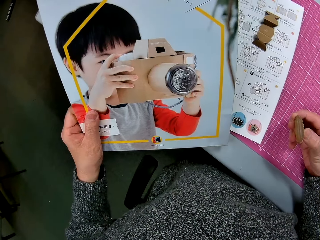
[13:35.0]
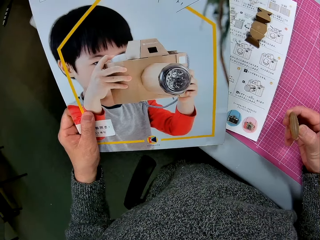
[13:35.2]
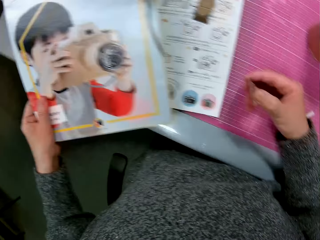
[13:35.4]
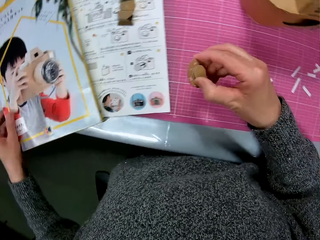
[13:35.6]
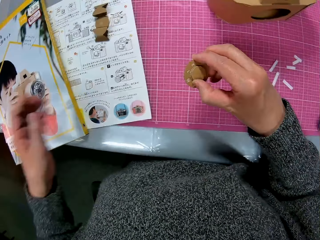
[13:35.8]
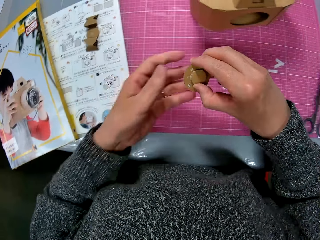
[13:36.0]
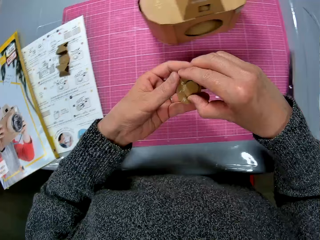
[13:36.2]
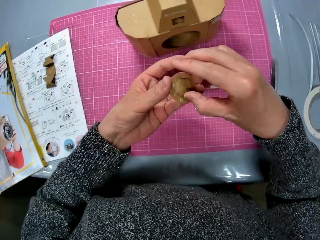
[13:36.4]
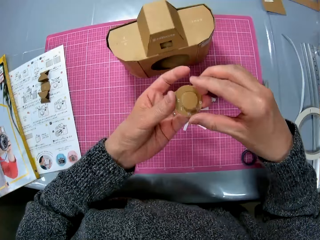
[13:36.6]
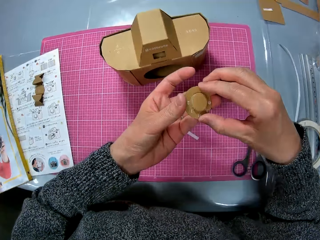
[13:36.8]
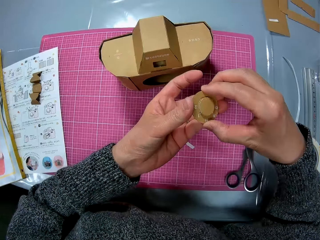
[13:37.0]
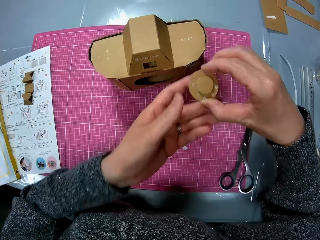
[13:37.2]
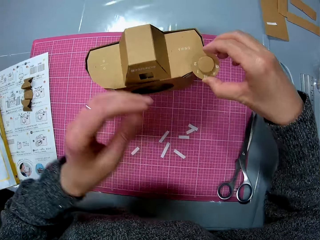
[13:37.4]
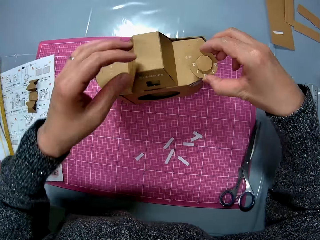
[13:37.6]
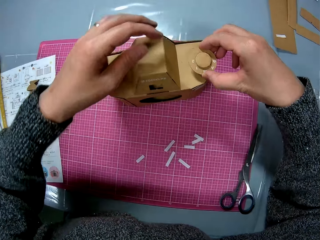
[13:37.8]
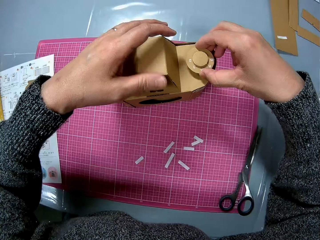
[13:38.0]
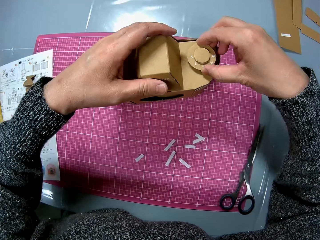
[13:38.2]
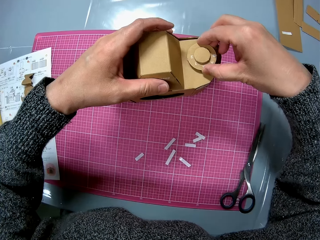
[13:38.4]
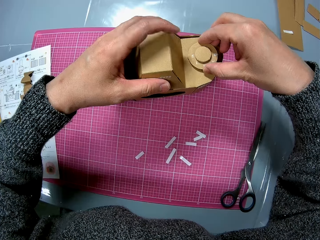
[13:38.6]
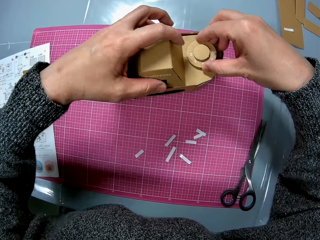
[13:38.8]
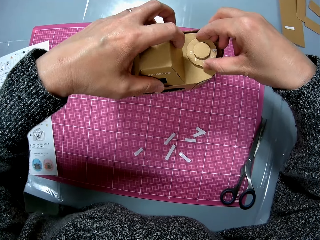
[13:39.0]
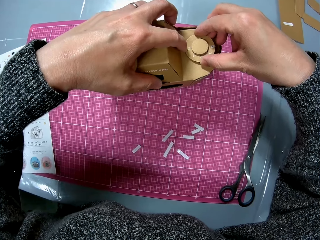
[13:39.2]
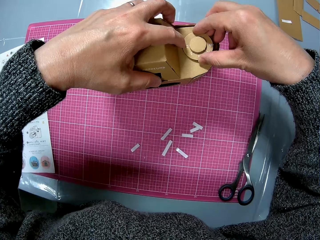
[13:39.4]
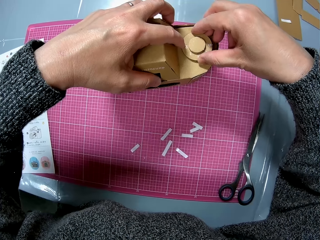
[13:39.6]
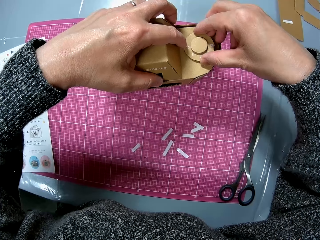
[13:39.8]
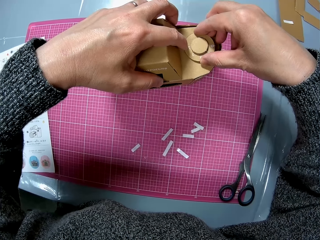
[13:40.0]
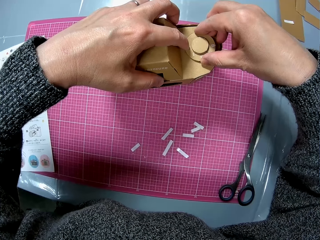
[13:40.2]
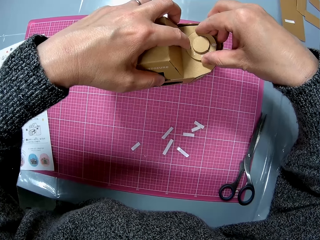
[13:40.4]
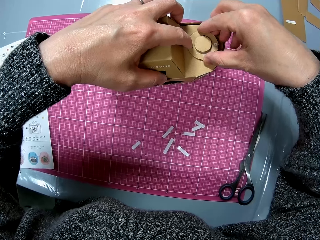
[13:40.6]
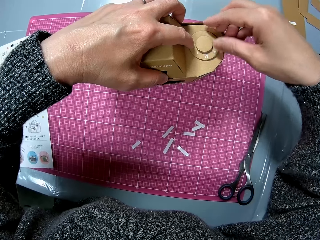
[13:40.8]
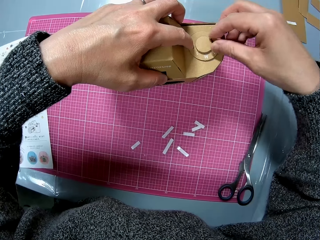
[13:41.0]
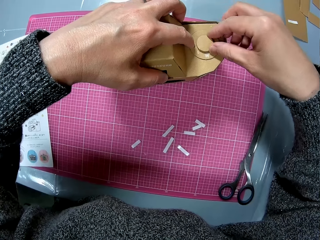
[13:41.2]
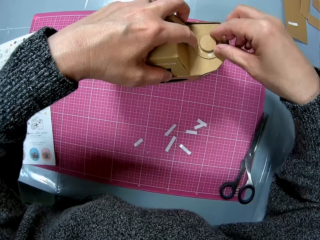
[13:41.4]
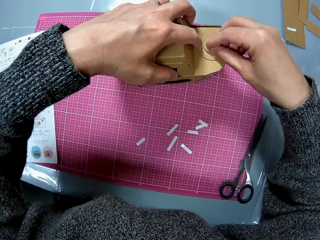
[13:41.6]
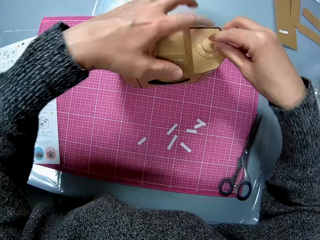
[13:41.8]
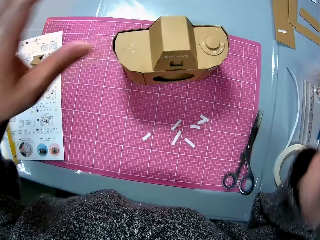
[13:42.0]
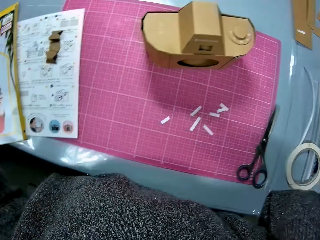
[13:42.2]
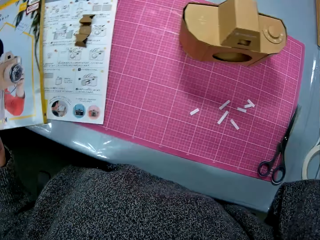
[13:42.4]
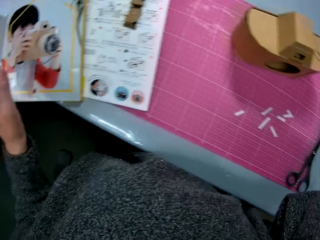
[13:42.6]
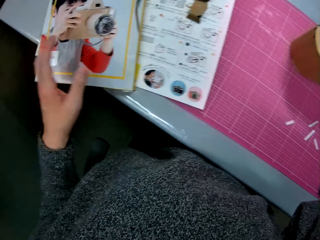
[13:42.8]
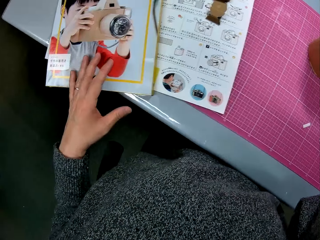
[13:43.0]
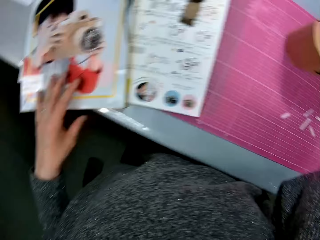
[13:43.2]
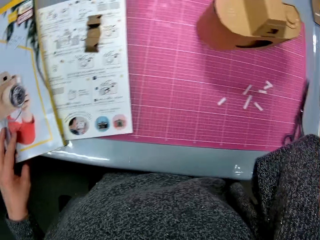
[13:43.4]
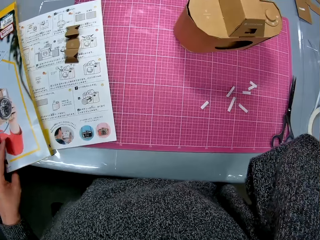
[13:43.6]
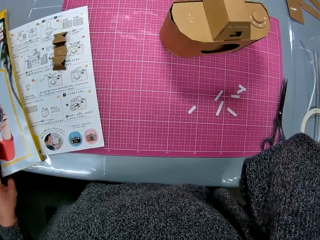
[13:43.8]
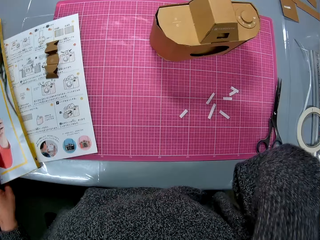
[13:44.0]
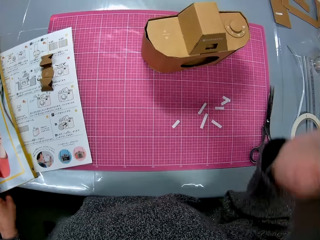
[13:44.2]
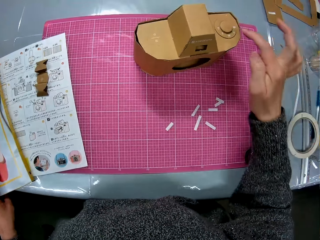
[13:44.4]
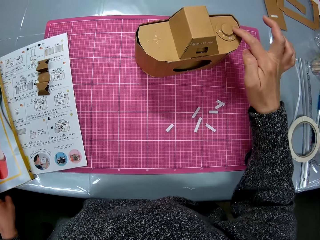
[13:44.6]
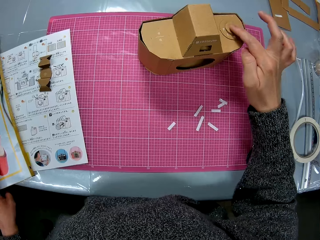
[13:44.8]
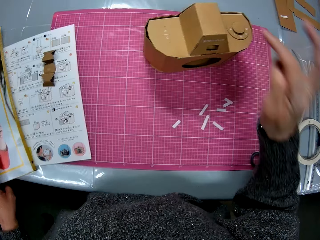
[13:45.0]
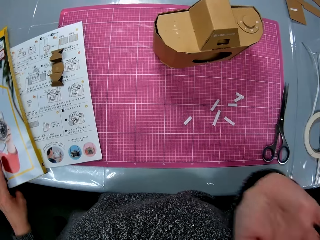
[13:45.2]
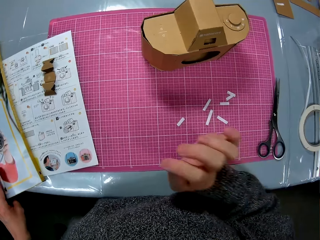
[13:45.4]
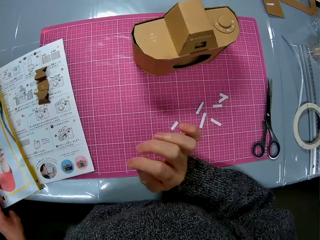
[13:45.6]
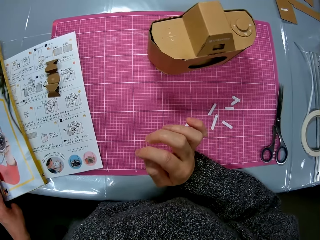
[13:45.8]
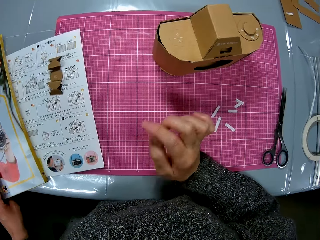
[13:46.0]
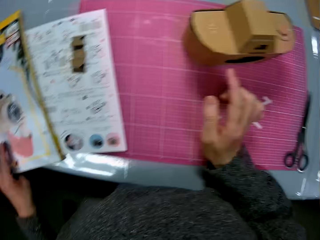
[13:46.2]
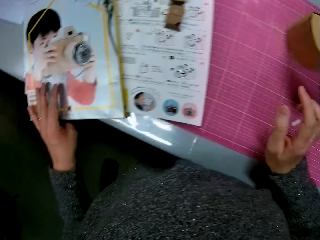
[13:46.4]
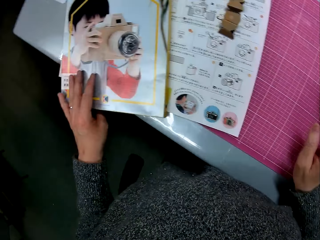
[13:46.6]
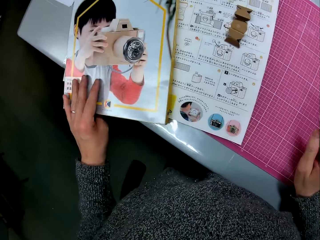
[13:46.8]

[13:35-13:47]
The camera wearer places the instruction manual on the cutting sheet. He fixes the attached pieces of cardboard to the cardboard camera model. He places his left hand on the instruction manual. He taps the cardboard camera model with his right hand. He adjusts the piece of cardboard.

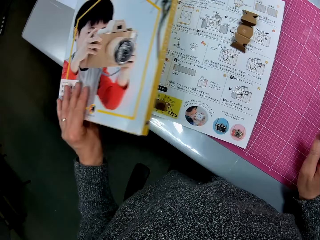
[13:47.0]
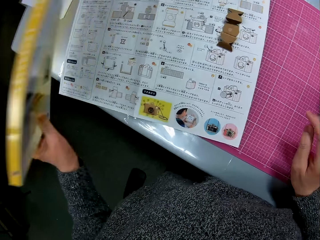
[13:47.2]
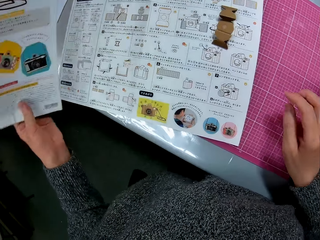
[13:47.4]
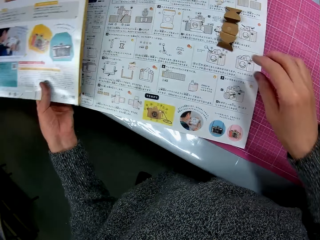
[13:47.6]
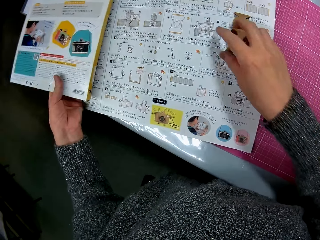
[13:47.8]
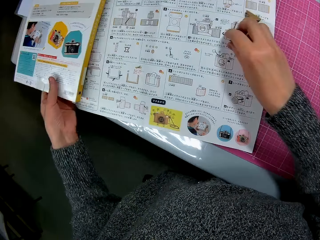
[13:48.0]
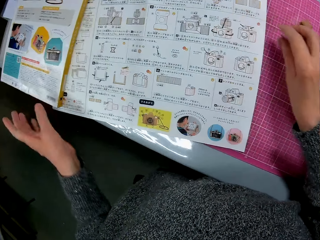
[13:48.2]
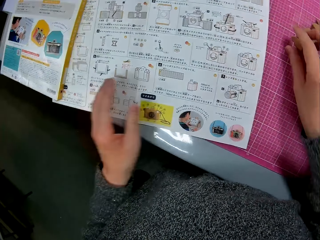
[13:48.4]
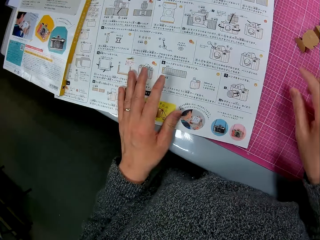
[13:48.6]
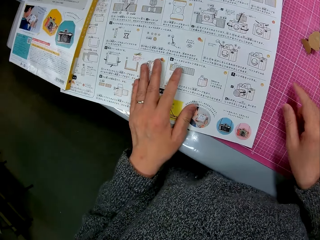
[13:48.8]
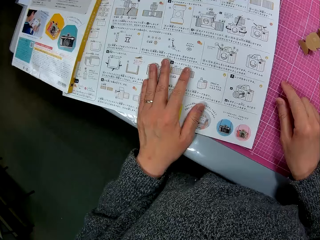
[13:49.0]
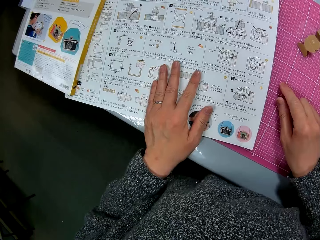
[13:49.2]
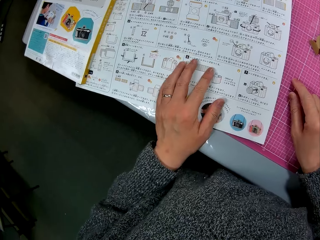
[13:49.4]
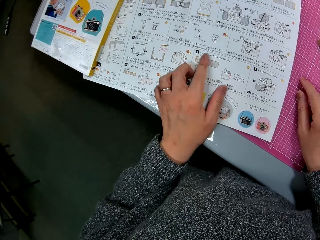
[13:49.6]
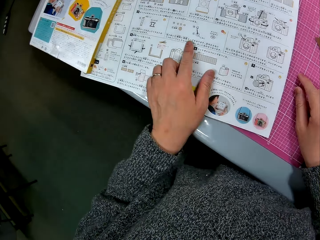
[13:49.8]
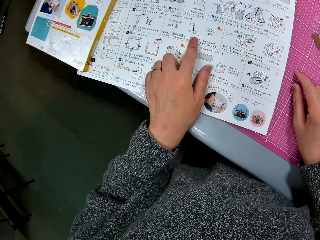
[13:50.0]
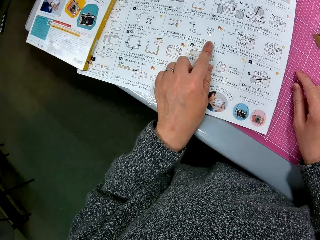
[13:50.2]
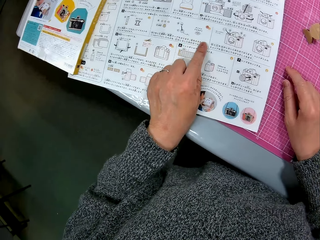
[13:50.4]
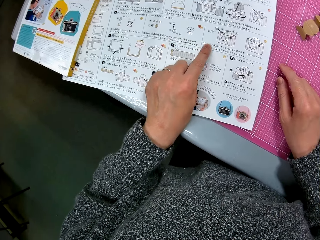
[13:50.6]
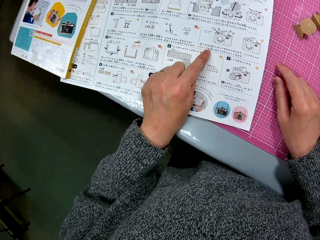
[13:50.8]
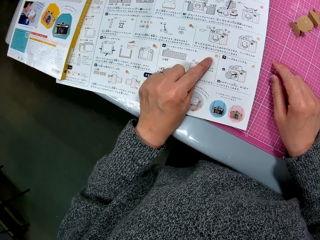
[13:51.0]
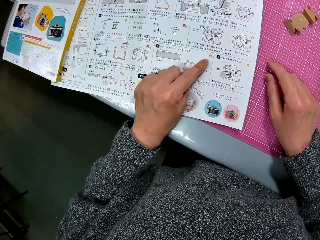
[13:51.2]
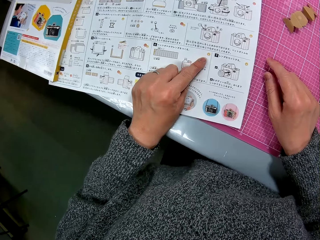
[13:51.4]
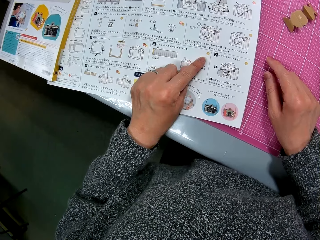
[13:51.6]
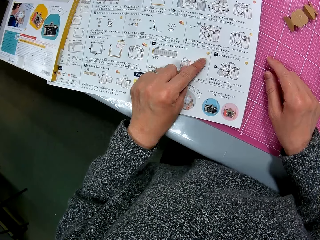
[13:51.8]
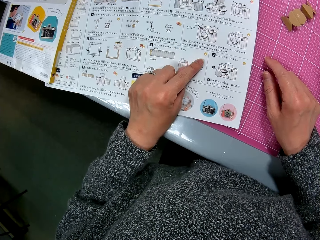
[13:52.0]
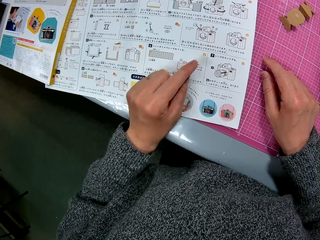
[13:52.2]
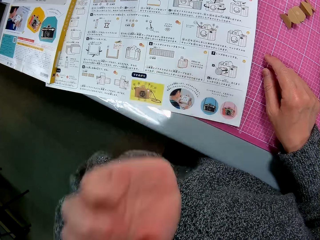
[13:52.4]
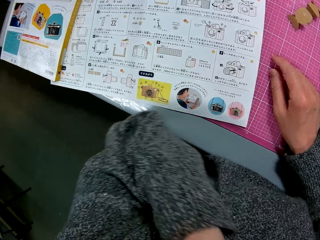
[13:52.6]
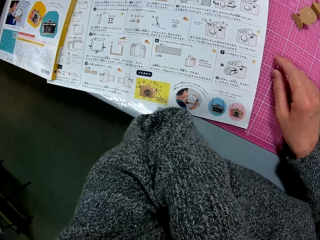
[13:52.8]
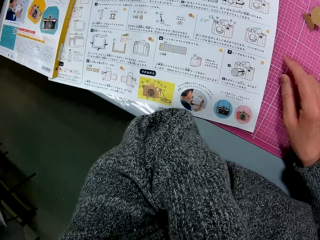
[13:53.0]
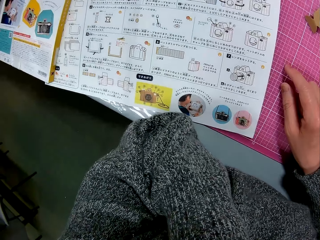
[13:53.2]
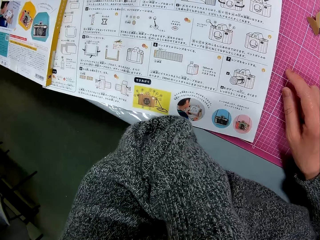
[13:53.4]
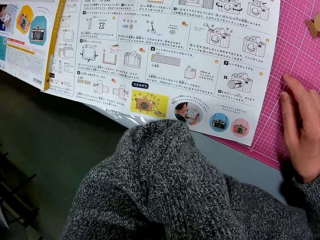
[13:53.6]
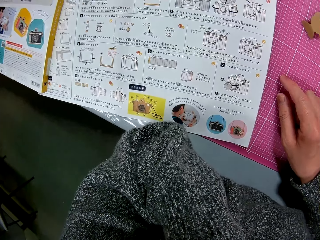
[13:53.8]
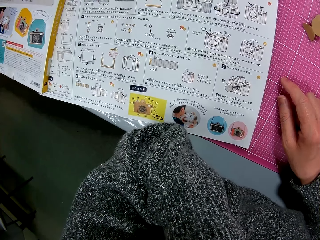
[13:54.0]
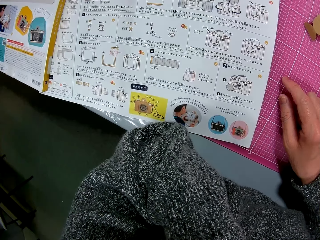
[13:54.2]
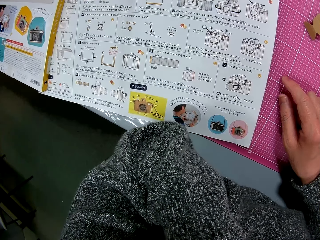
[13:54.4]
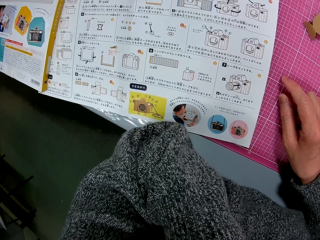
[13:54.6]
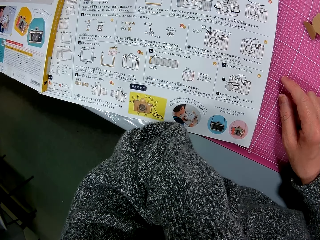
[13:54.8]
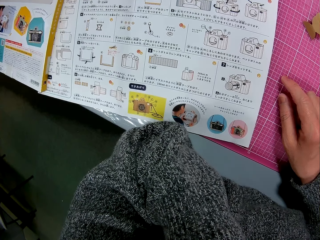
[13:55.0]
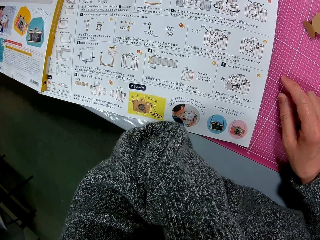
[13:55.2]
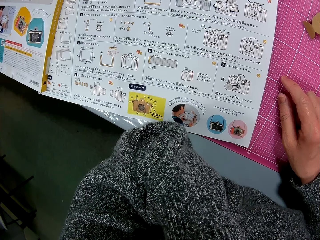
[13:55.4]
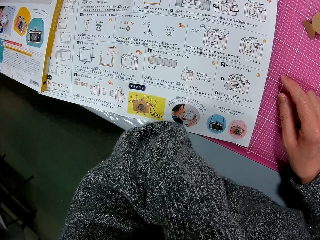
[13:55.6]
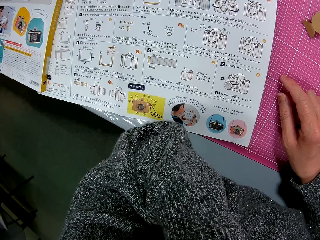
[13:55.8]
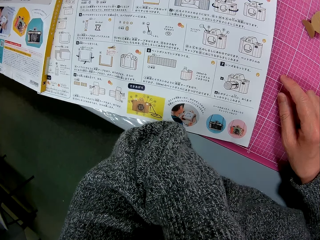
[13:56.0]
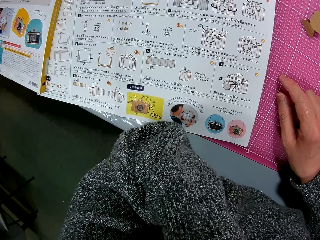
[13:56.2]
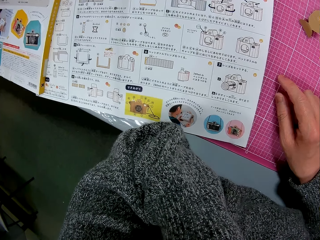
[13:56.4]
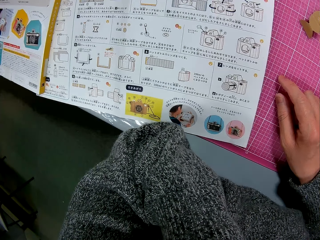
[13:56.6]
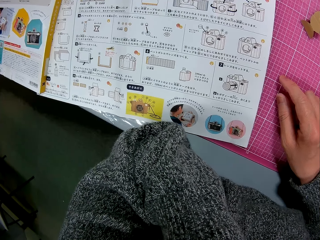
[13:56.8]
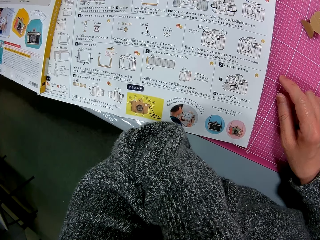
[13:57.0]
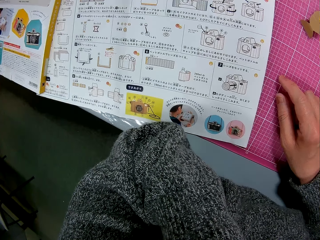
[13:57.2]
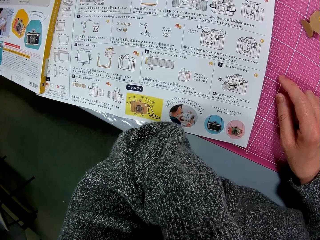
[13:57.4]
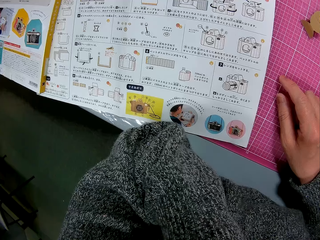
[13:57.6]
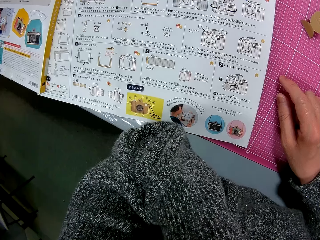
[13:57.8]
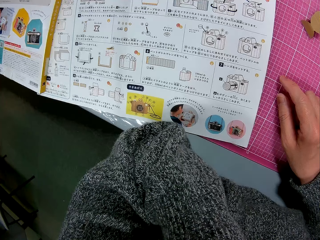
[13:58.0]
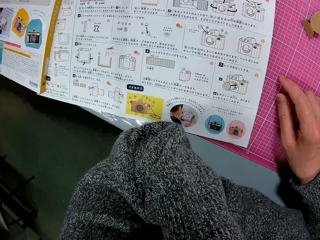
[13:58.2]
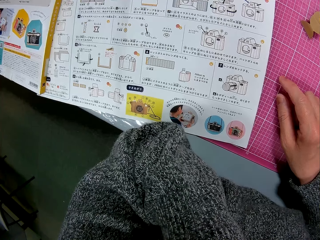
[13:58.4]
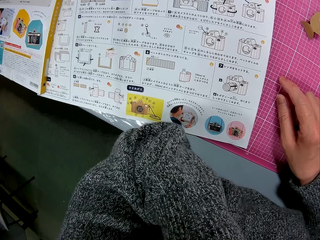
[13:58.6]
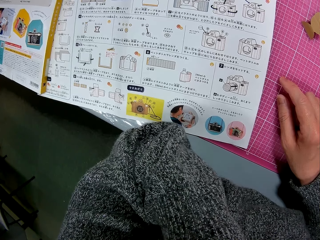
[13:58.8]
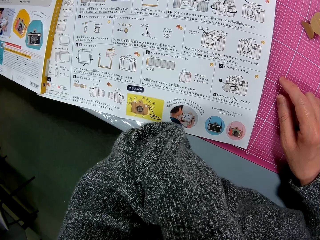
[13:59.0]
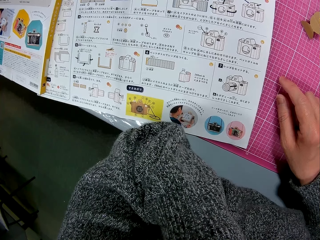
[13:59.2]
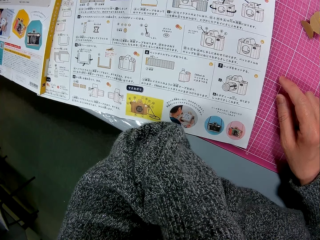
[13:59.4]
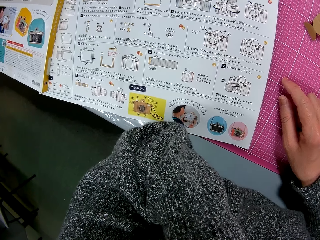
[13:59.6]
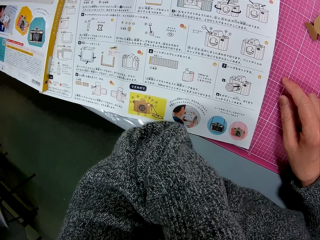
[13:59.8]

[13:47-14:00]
The camera wearer turns over the instruction manual on the table. He carries a book. He removes a piece of cardboard from the instruction manual on the cutting sheet. He places the piece of cardboard on the cutting sheet. He places his left hand on the instruction manual. He points at a page with a finger. He raises his left hand to his face.
